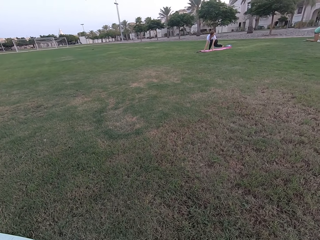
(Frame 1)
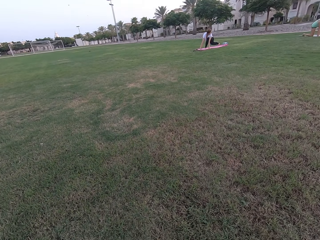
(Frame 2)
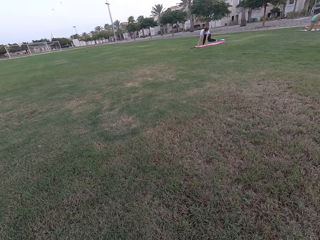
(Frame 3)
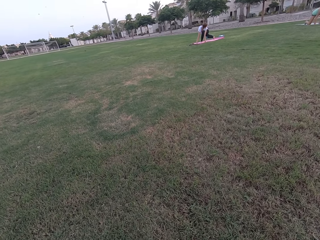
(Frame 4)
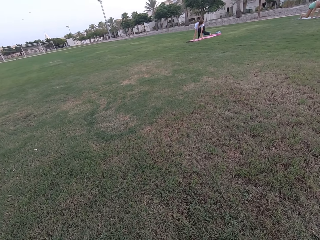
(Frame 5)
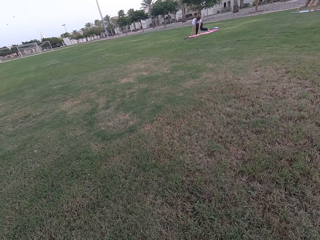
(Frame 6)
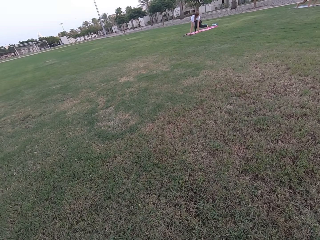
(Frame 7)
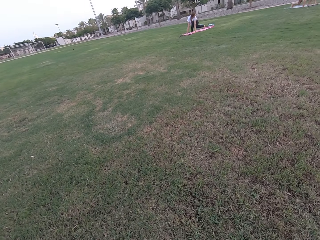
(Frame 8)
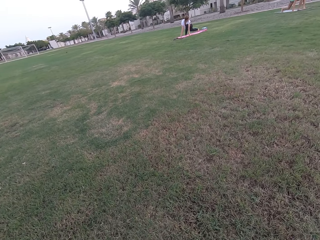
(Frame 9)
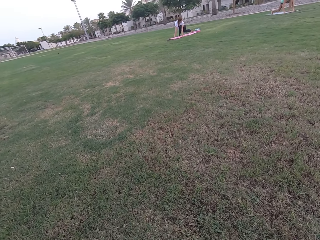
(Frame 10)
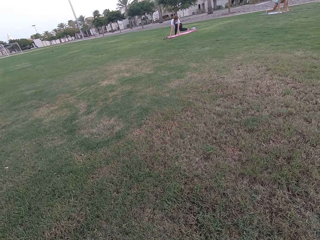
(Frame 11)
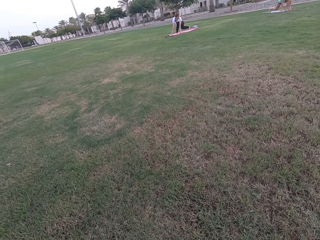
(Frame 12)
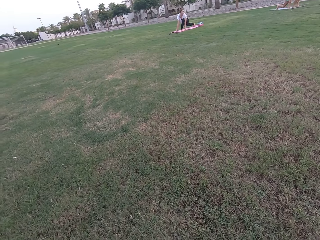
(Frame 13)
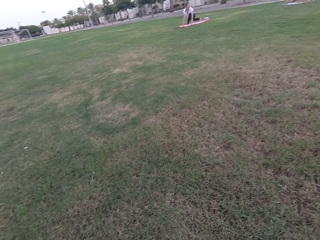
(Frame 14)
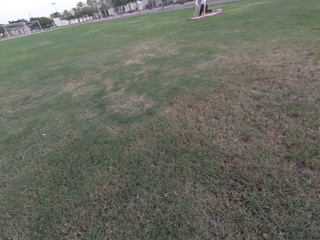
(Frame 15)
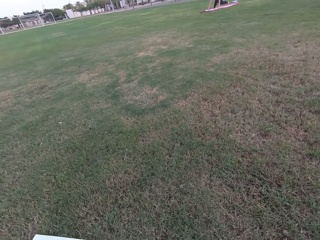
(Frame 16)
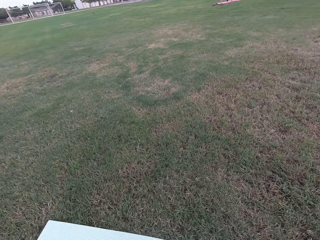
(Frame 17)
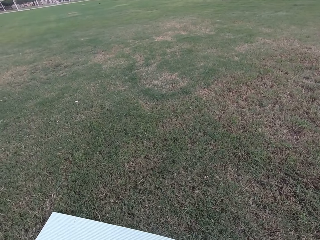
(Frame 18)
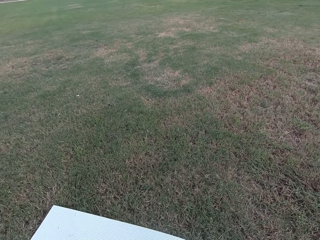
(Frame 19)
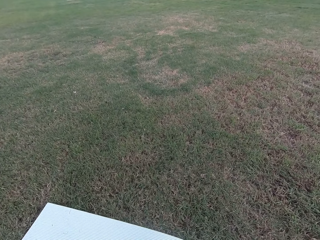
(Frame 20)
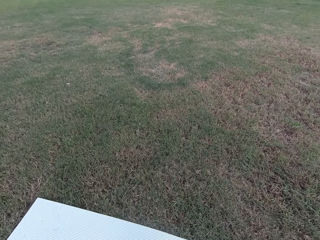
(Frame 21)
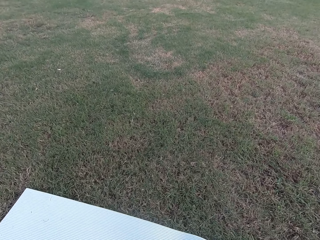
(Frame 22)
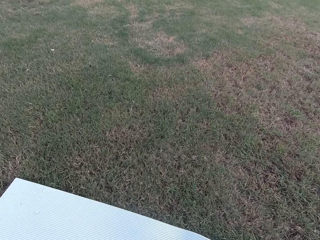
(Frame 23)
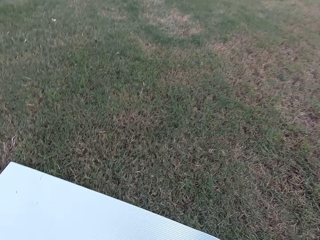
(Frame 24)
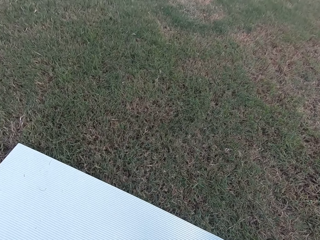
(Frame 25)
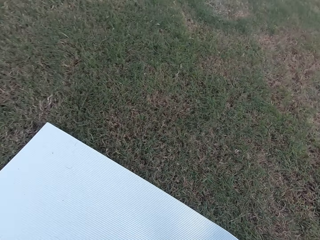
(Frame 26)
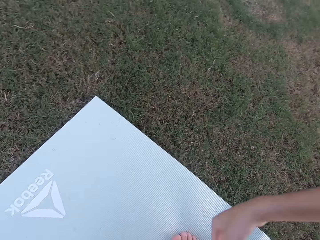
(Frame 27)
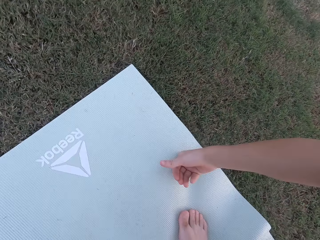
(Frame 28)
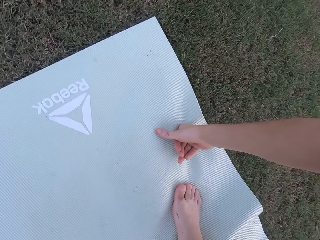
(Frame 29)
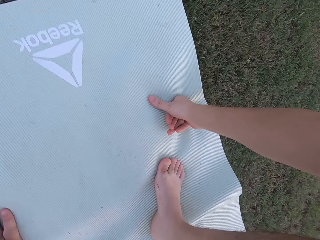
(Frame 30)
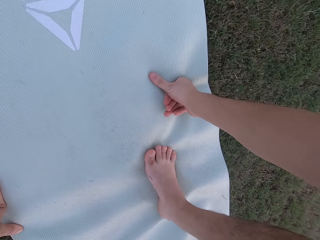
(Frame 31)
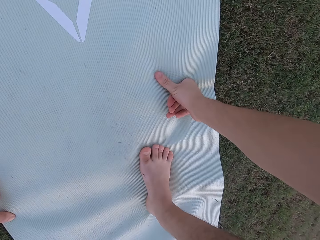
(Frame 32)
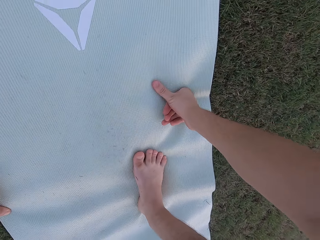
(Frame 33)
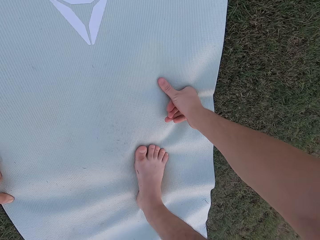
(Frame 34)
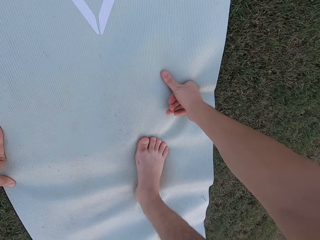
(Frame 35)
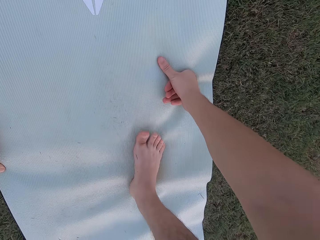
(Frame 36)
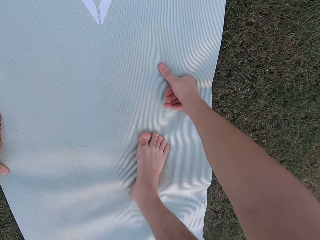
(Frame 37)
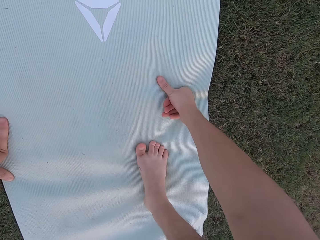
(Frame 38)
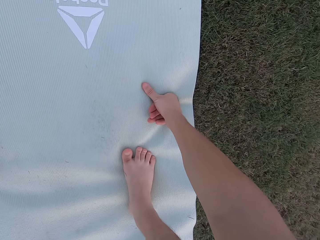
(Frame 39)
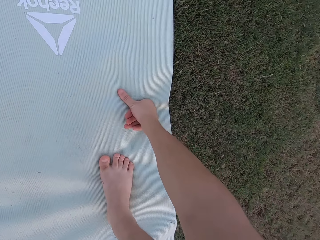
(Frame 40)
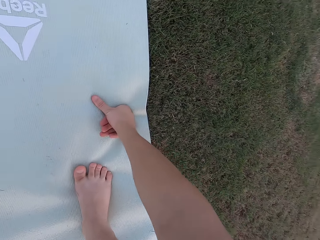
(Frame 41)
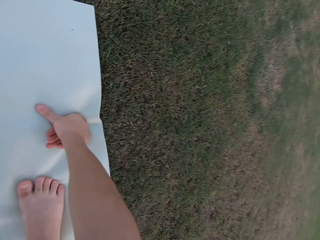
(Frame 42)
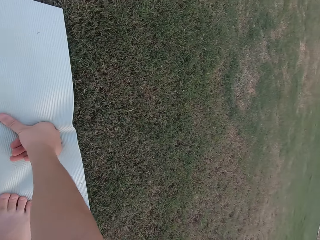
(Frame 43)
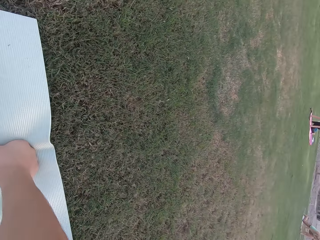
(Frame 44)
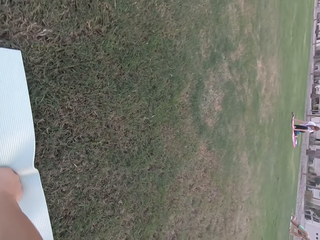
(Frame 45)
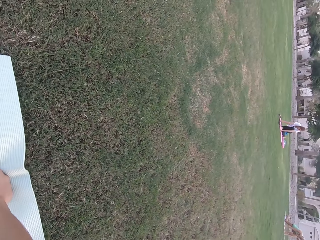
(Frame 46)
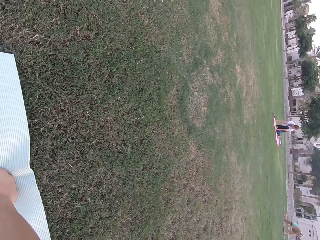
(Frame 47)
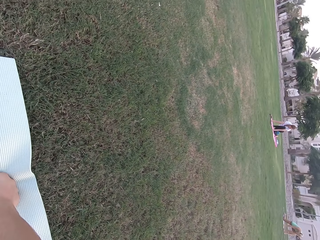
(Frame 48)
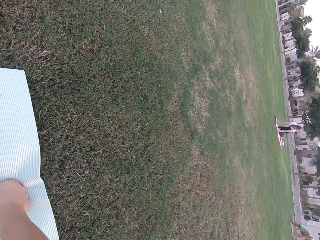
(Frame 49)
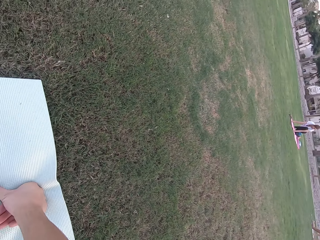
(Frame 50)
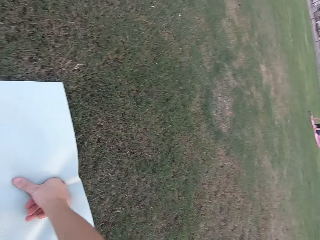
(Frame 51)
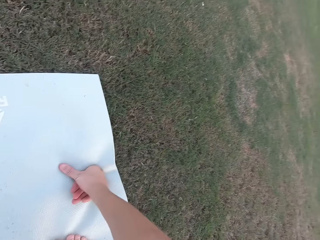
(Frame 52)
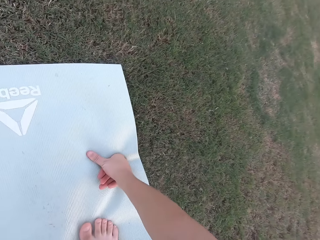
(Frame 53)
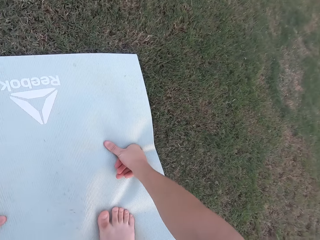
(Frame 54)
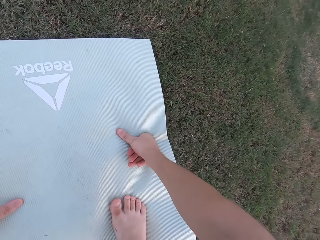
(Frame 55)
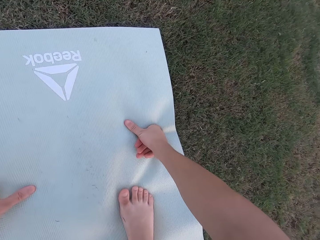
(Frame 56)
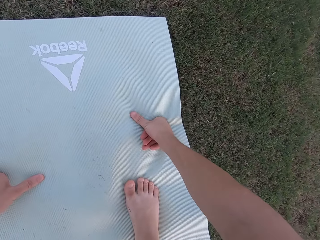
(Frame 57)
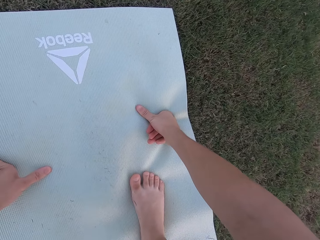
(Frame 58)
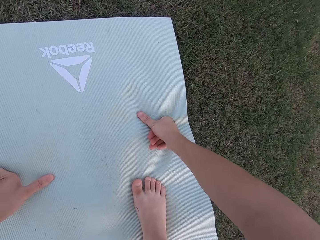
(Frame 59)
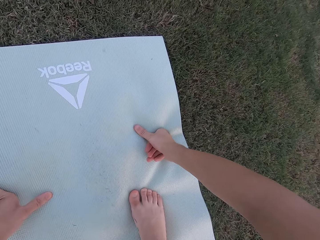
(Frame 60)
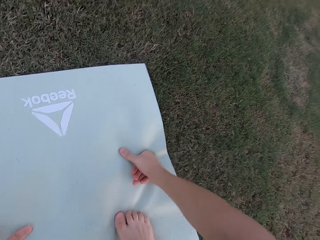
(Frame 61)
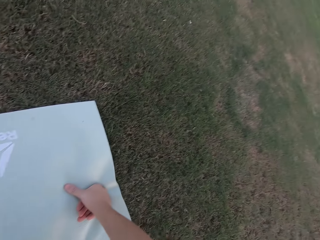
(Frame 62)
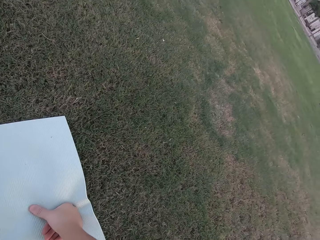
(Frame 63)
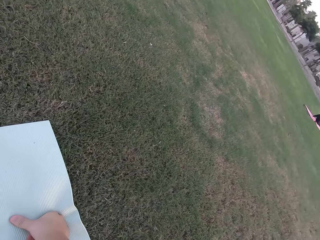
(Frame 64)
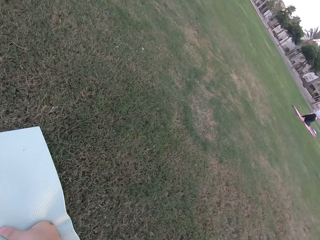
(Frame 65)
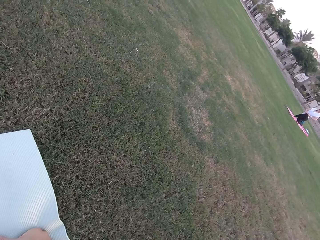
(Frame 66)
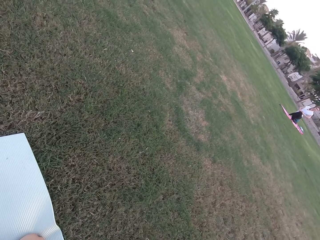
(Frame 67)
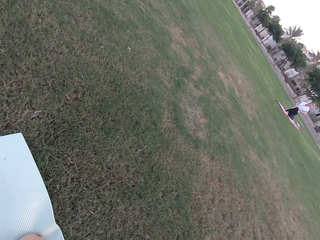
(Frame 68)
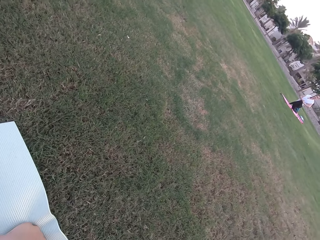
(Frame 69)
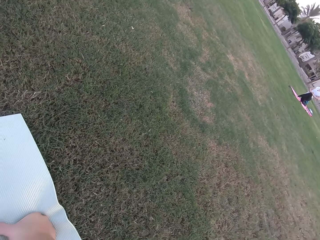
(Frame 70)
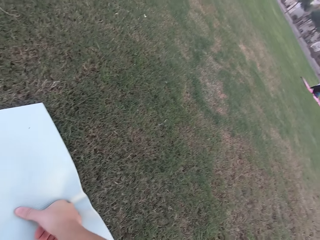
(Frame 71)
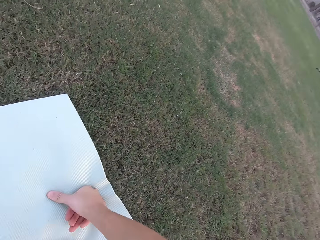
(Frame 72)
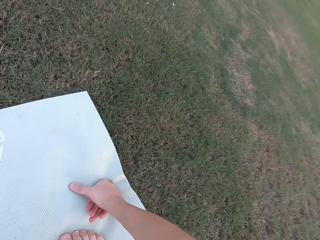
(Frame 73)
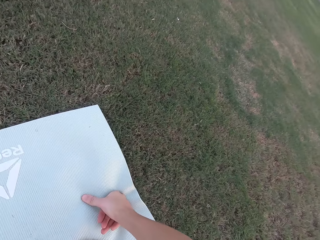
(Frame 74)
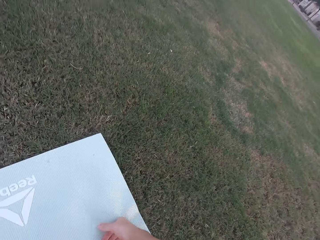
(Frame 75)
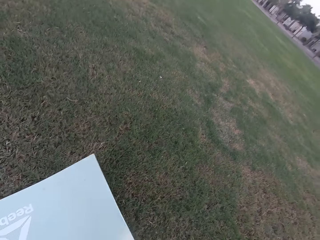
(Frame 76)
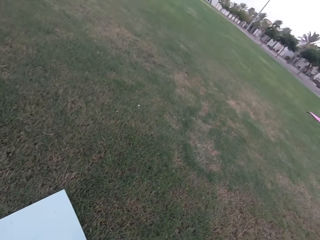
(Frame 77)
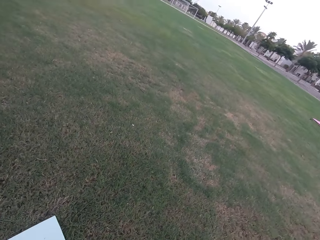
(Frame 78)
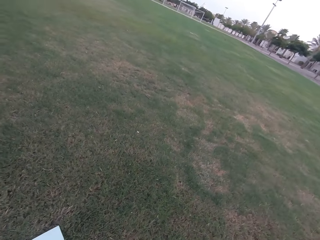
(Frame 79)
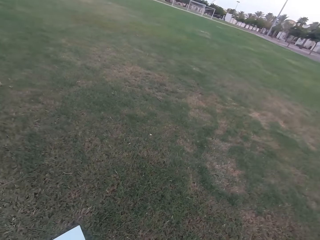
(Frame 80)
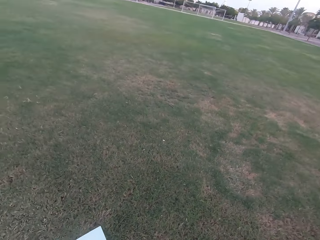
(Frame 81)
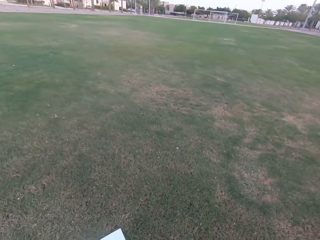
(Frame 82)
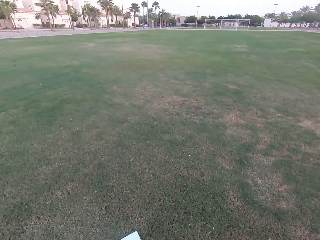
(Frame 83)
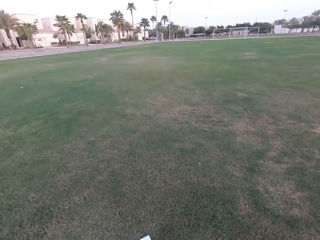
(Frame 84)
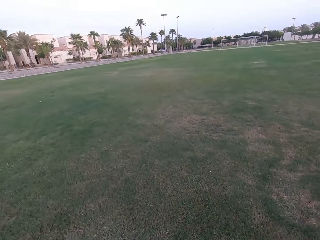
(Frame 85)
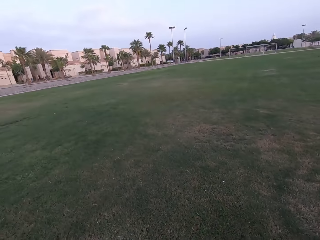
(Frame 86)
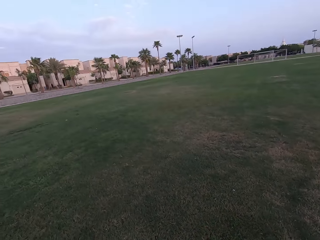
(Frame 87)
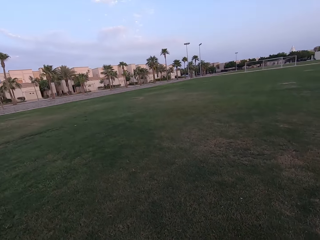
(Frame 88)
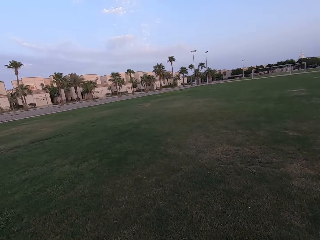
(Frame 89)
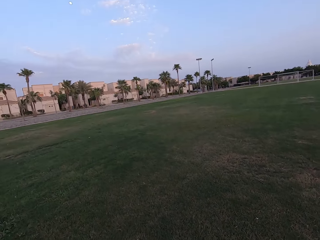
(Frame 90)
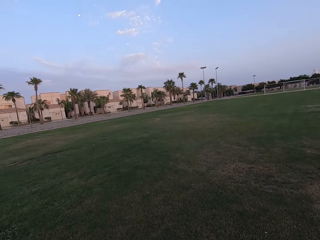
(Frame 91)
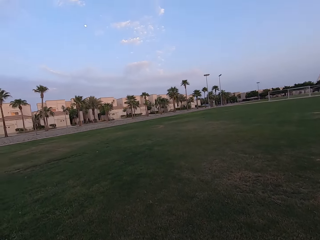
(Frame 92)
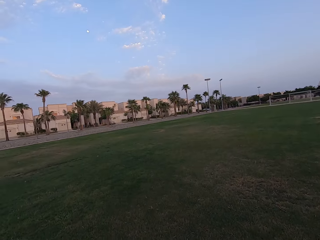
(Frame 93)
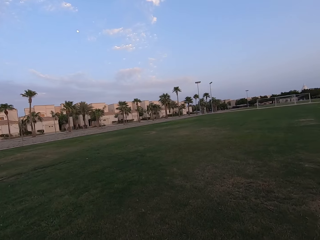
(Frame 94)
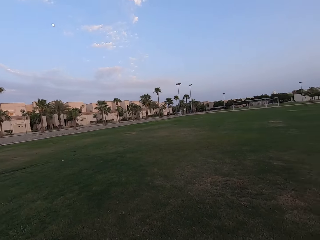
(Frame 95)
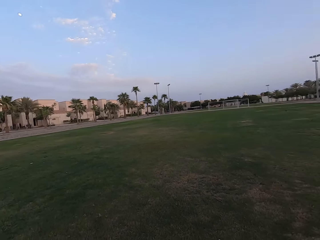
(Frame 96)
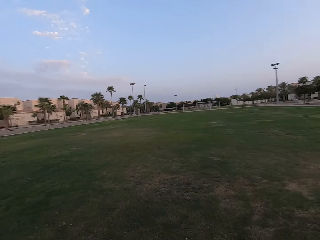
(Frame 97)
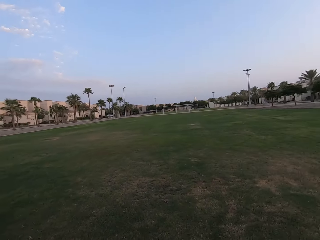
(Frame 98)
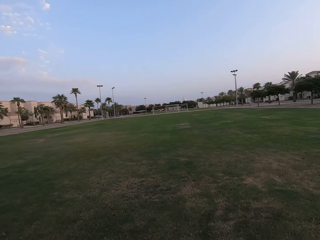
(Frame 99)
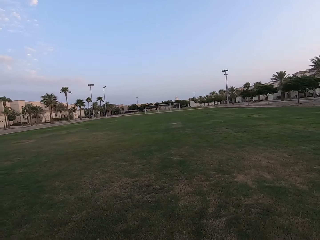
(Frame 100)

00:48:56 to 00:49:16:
The camera wearer kneels on the ground. They bend down. A woman kneels on the ground. The camera wearer kneels on the ground. The woman kneels on the ground. The camera wearer kneels on the ground.

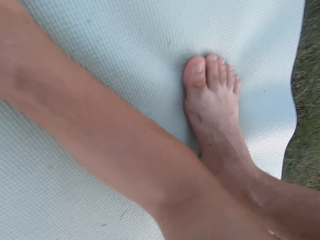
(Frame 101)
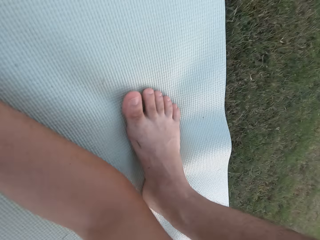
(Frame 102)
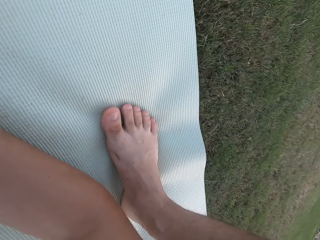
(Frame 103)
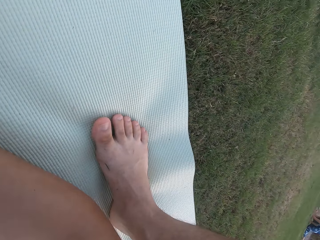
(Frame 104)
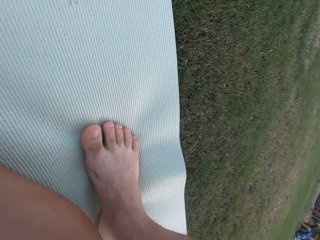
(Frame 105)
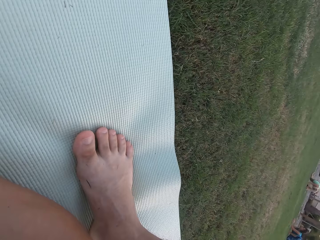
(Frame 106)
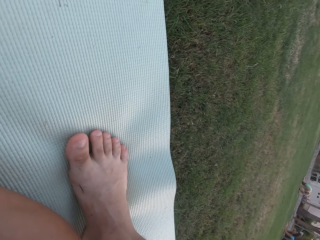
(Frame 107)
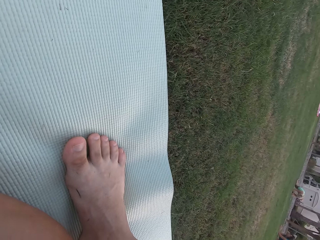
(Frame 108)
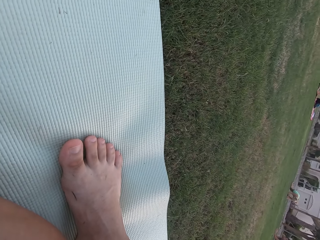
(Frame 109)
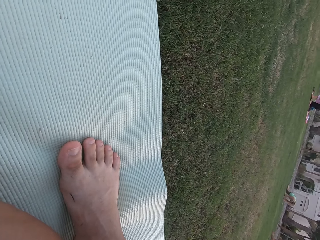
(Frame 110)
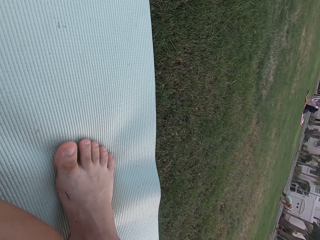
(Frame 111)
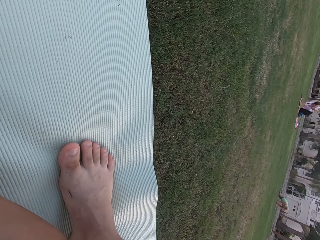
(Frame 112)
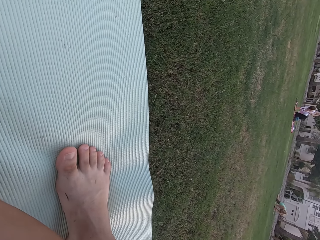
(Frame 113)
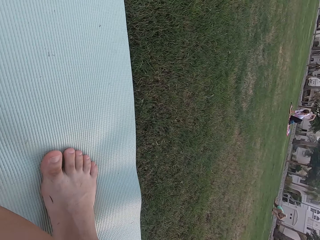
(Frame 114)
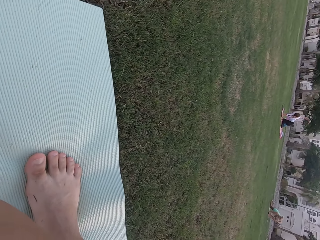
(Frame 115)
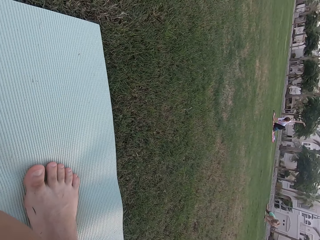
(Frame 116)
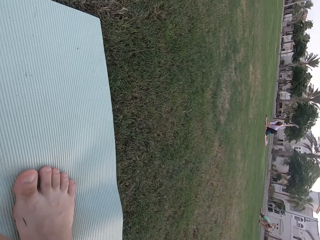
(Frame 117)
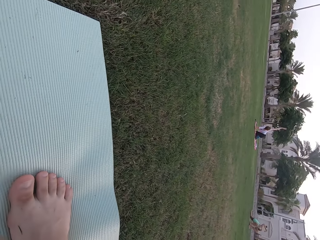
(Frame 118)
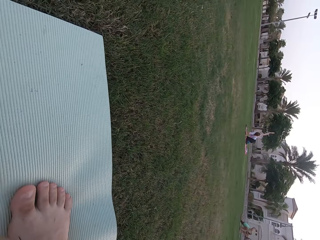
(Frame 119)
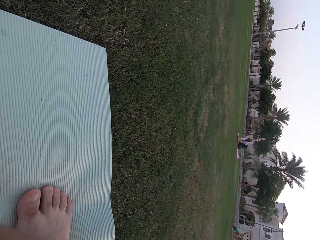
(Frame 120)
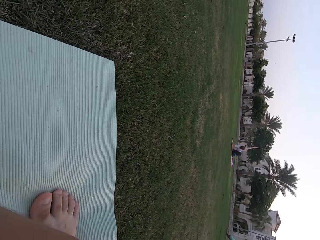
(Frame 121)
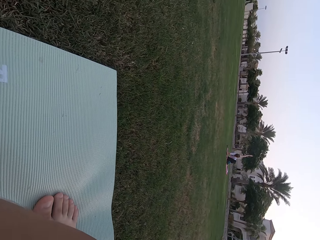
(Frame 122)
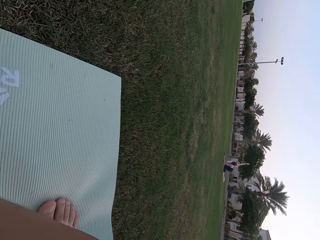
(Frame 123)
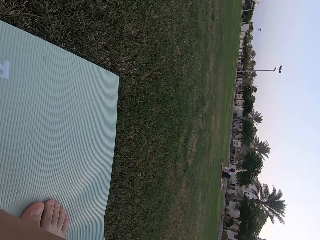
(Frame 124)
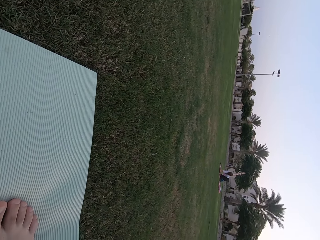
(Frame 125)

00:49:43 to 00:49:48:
A woman kneels on the ground. The camera wearer stares at a person on the field. The person raises her hand upwards.
